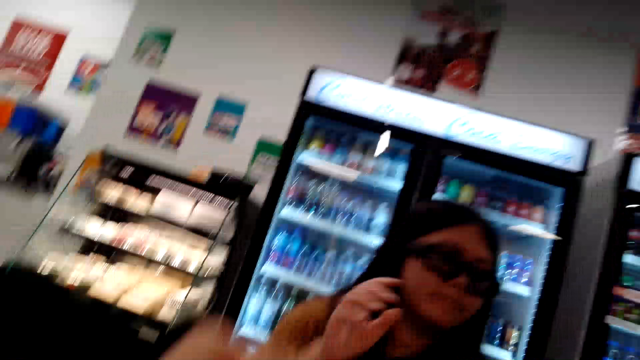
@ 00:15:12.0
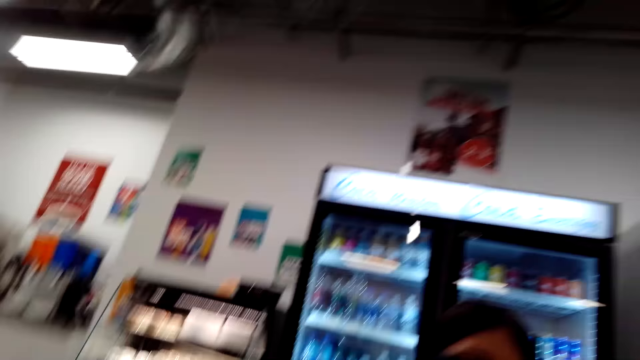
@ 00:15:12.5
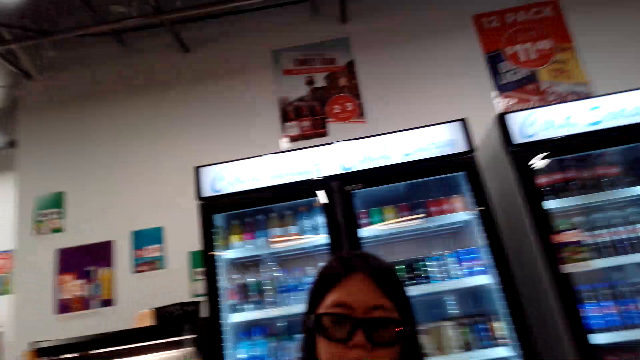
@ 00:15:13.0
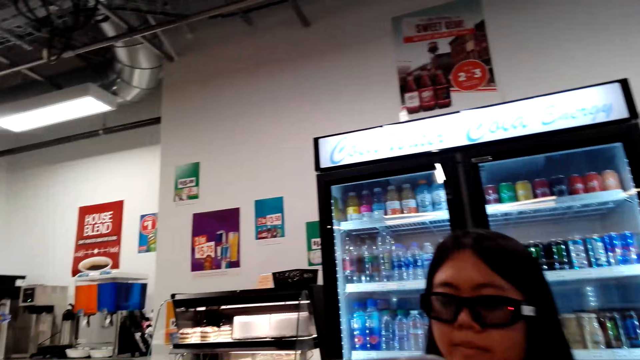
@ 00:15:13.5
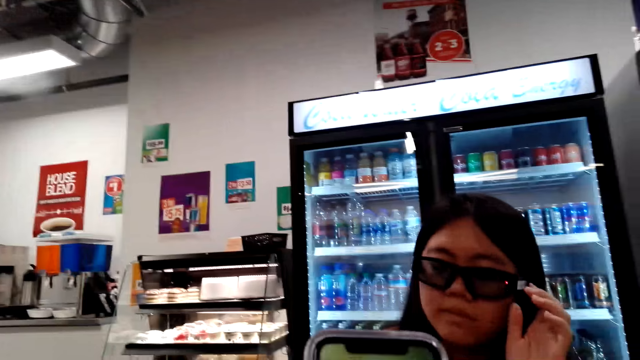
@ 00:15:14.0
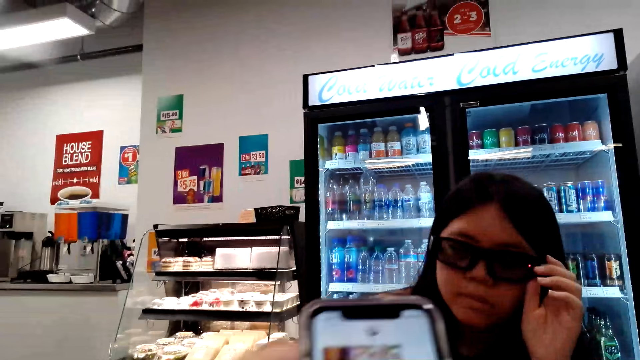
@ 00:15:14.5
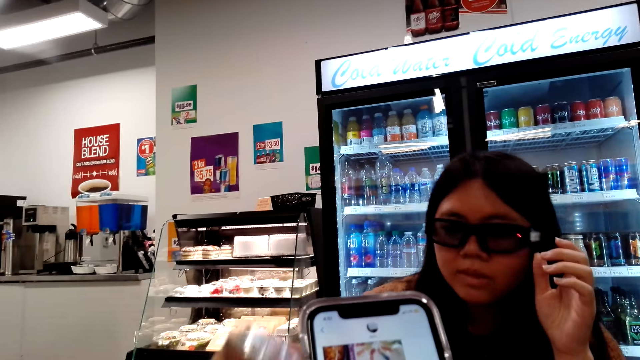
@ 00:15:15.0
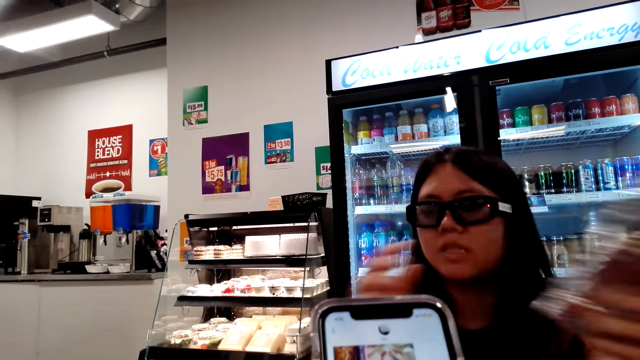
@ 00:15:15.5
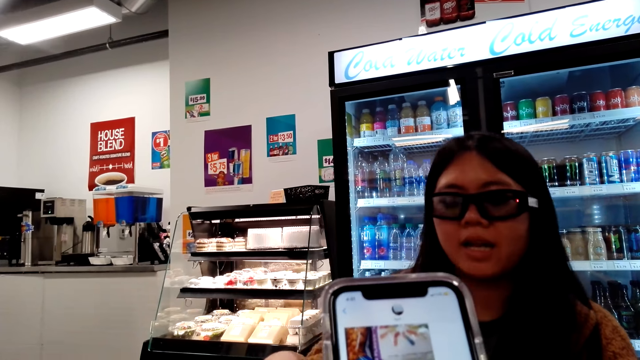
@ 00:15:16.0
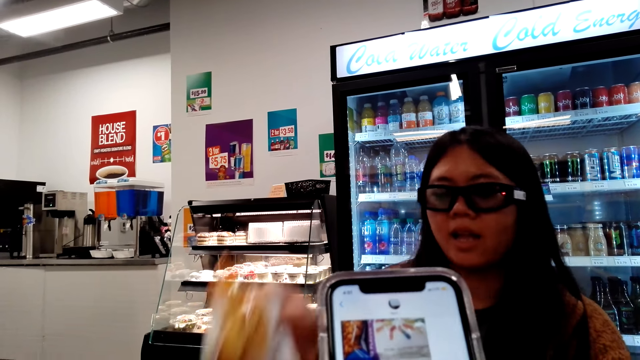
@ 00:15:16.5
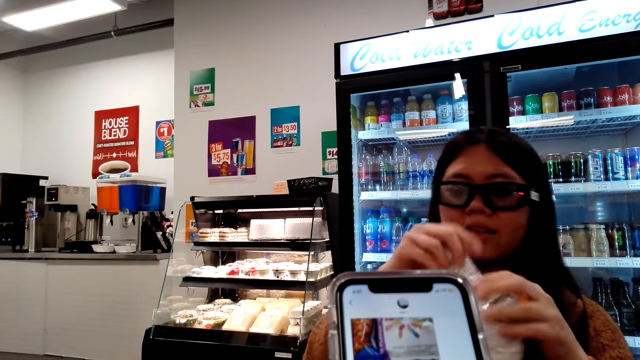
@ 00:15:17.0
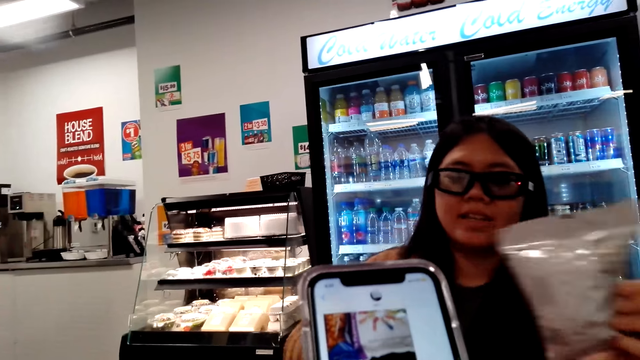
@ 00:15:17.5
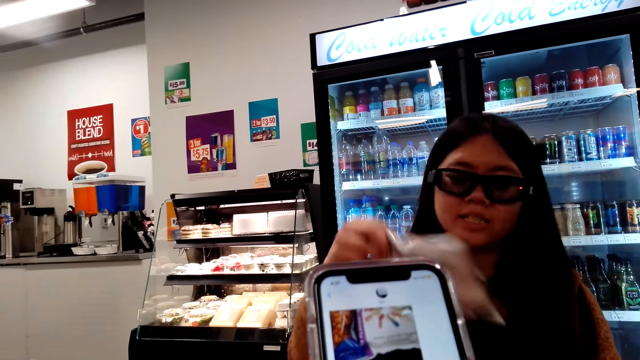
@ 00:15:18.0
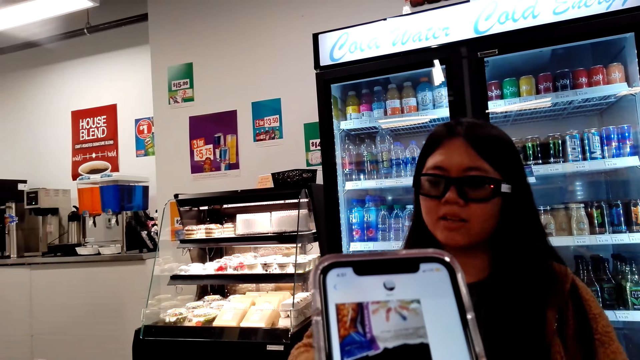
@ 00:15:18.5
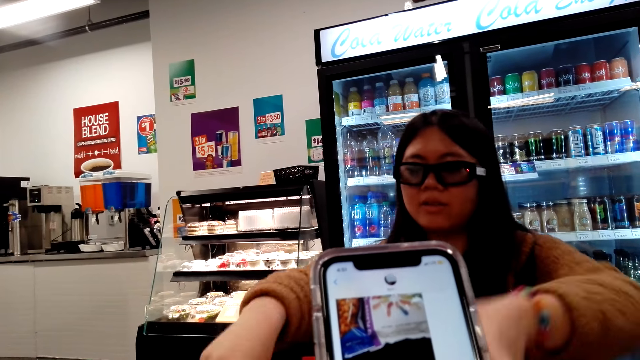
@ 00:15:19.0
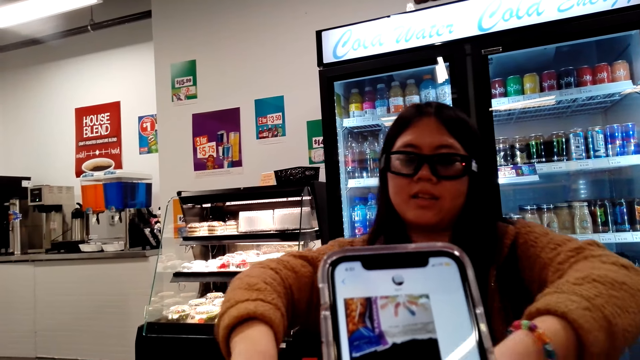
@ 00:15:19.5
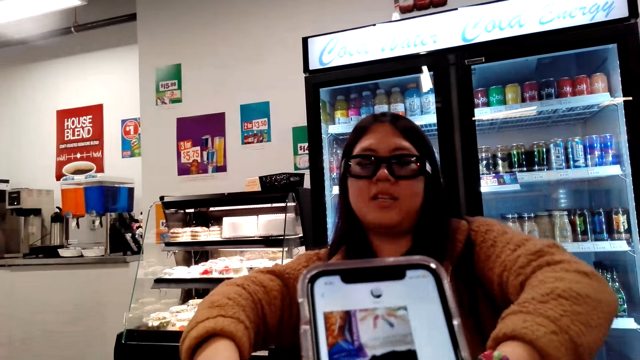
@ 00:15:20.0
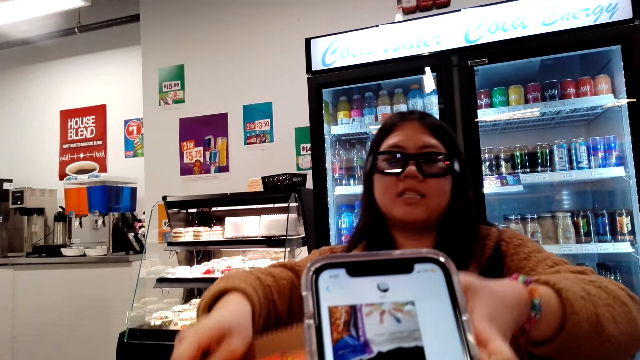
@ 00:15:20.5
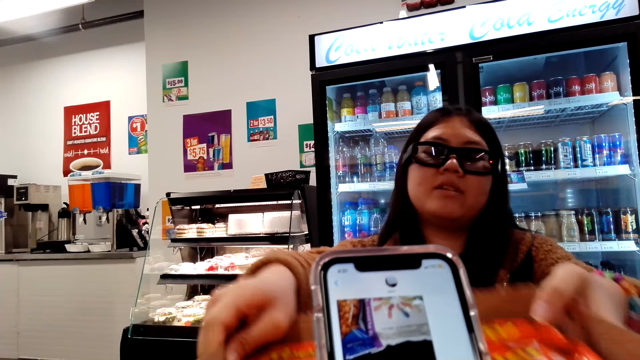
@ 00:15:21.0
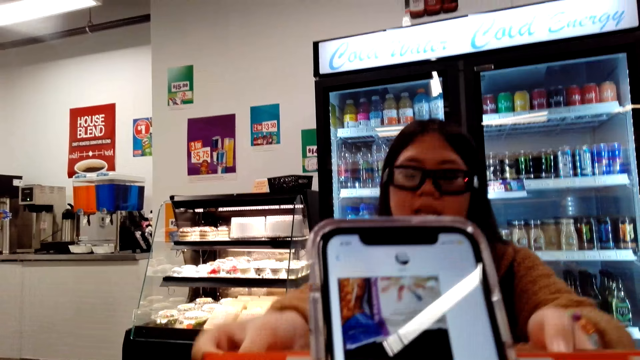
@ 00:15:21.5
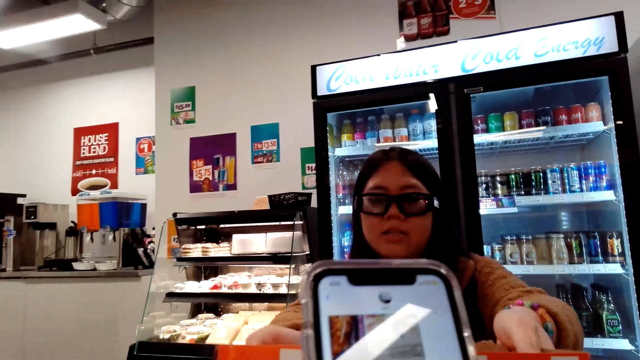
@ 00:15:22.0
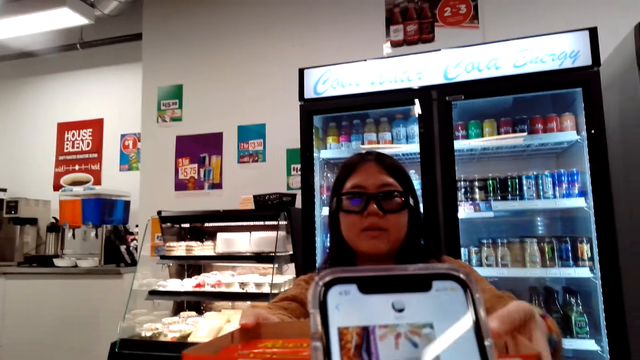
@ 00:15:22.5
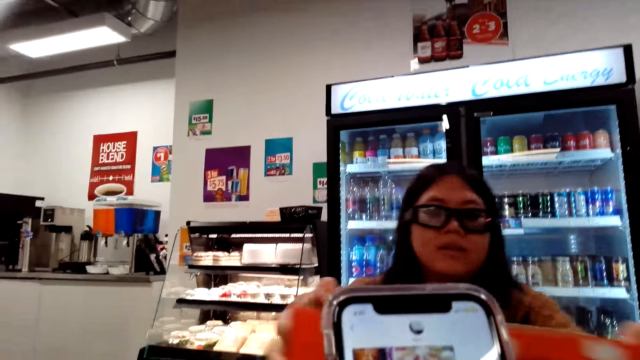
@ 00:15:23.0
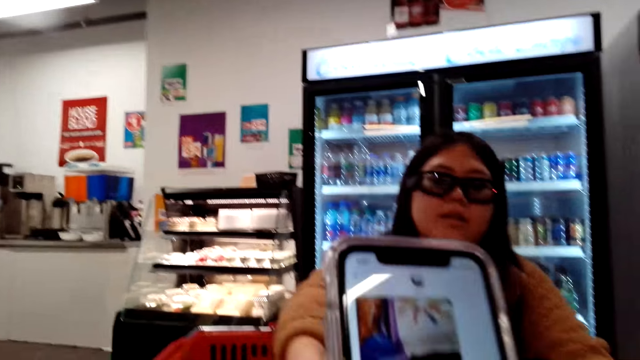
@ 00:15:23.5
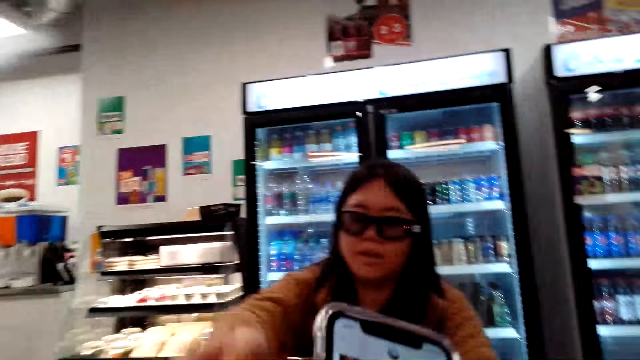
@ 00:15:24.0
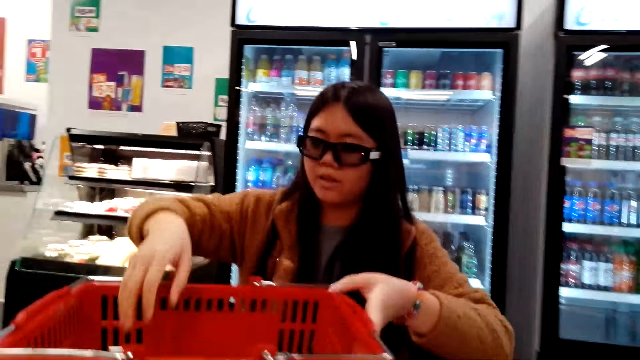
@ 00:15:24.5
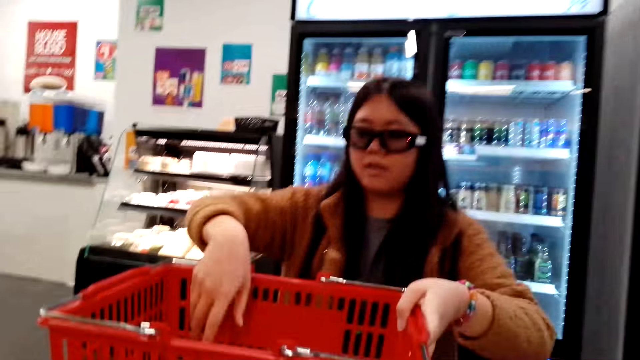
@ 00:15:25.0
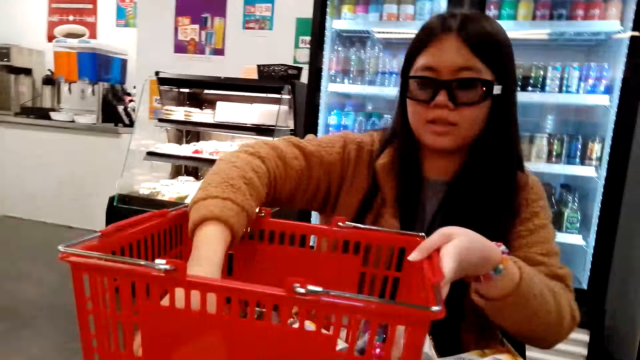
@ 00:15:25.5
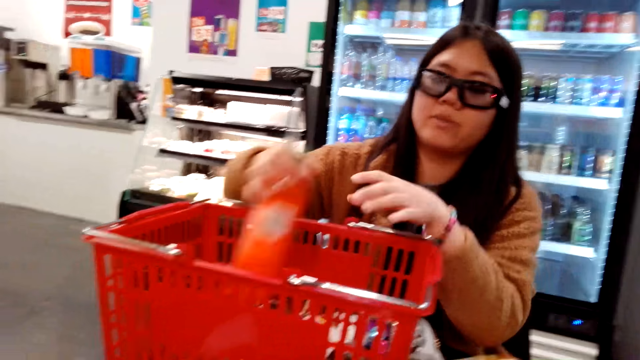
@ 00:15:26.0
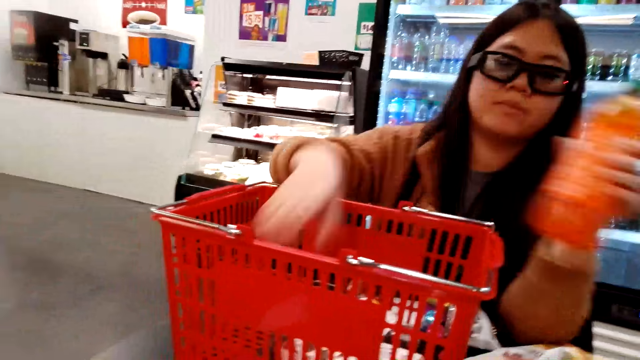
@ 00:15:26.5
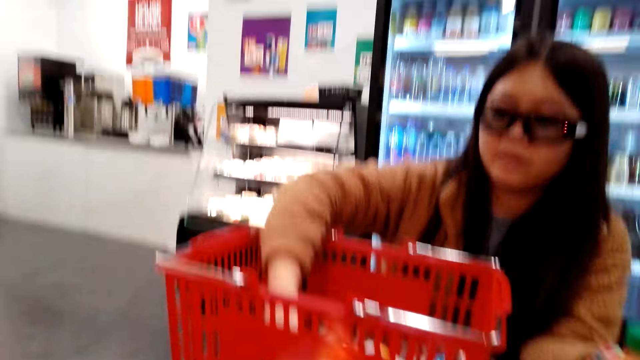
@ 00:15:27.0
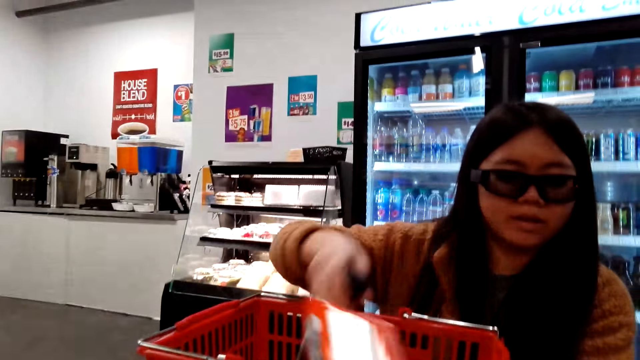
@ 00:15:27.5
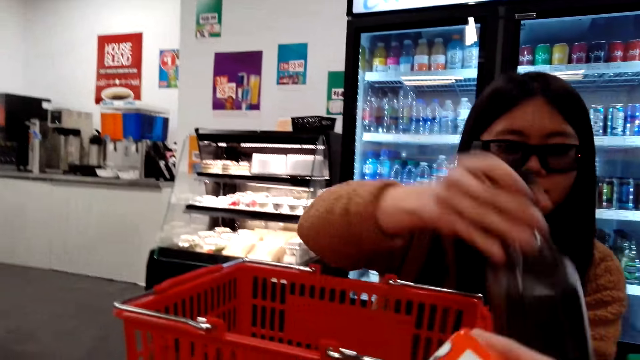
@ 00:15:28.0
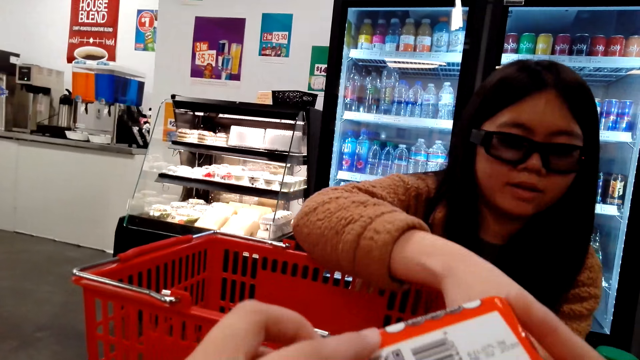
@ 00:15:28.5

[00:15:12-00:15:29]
A woman picks up something. The camera wearer talks to the woman. They use a phone. The woman picks up something, puts down something, picks up something, and puts down something. The camera wearer talks to the woman. They pick up a bottle of soda. The woman puts down the bottle of soda. The camera wearer picks up the bottle of soda.

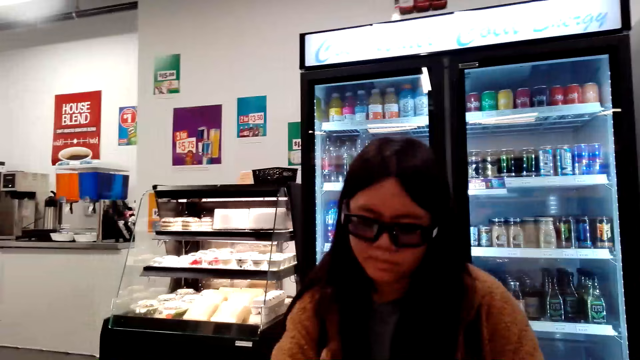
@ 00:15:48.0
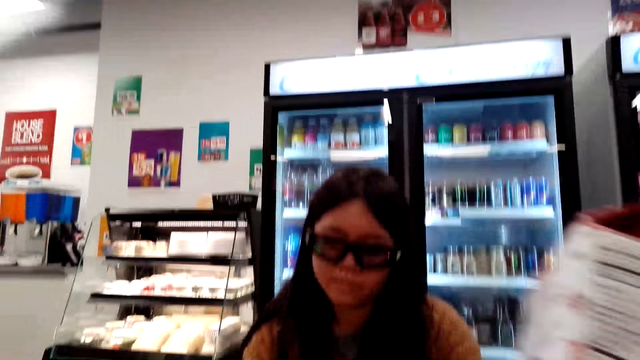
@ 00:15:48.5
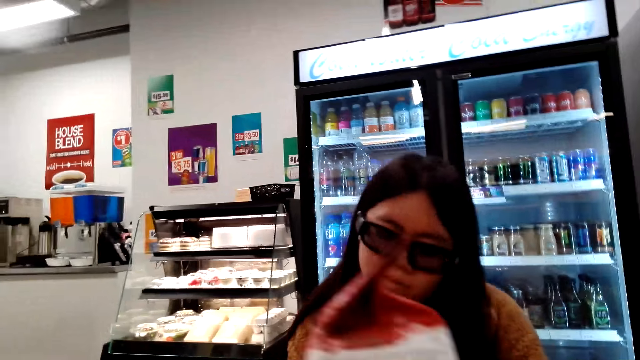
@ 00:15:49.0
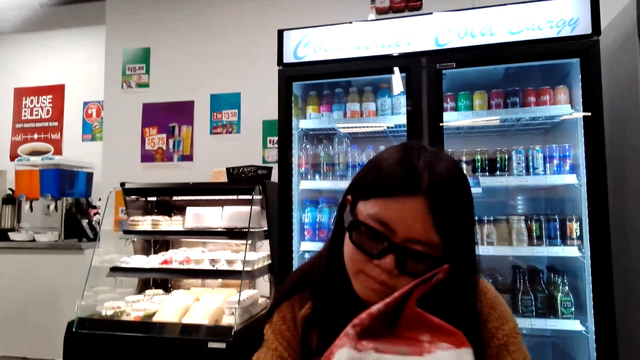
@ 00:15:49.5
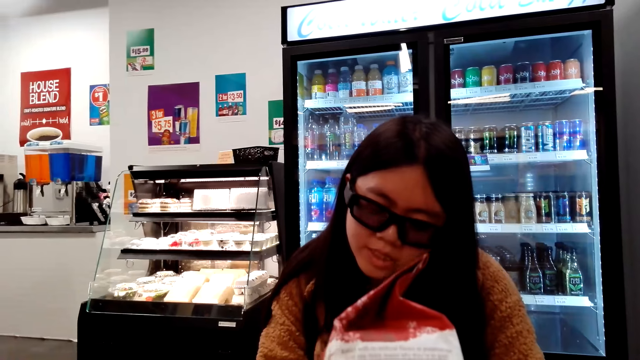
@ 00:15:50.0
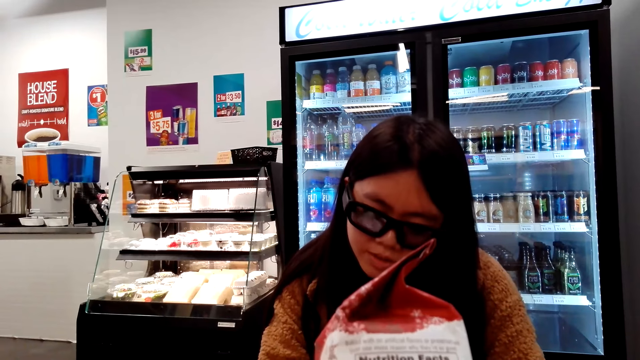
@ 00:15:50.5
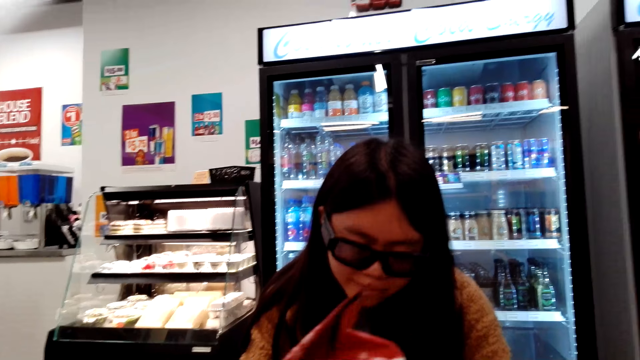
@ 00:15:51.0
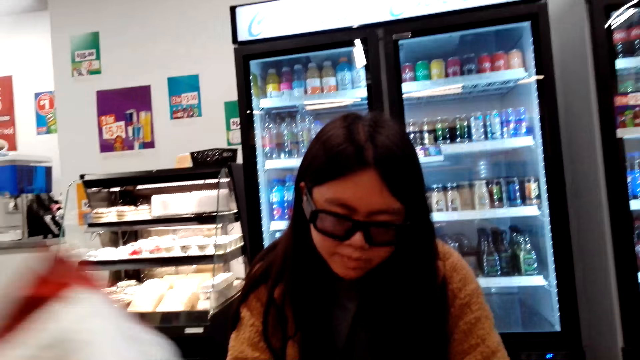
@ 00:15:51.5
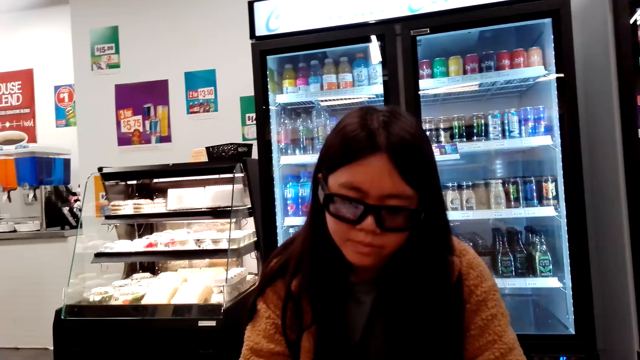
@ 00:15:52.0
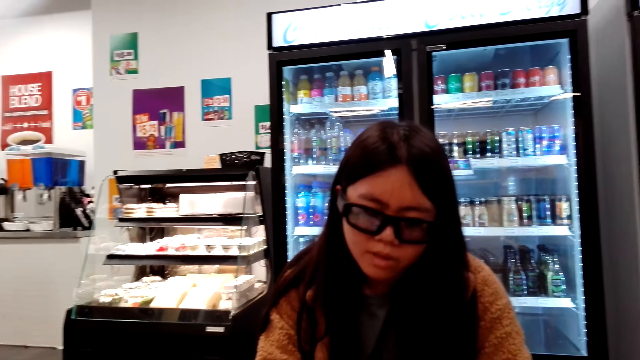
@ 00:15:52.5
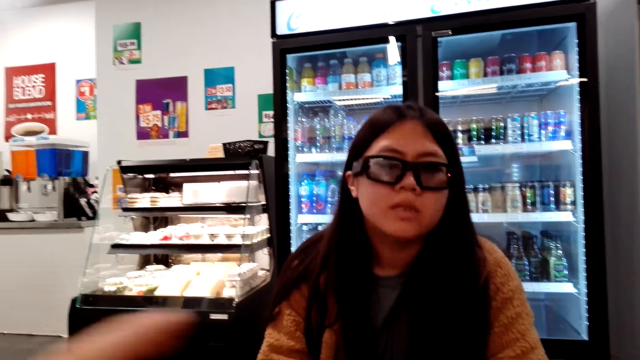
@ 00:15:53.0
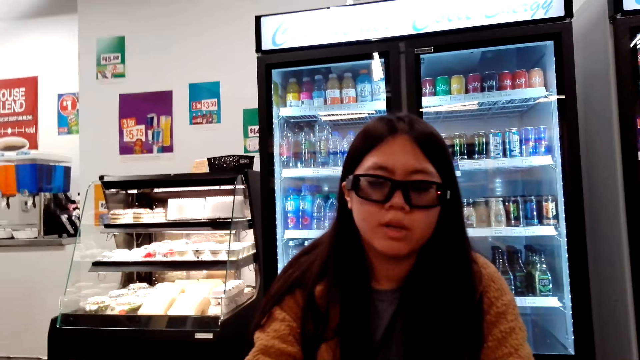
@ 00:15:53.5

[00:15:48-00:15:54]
The camera wearer holds on to something.
